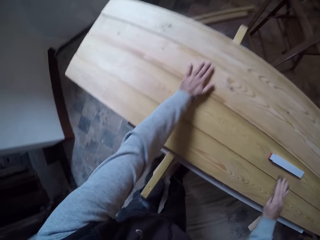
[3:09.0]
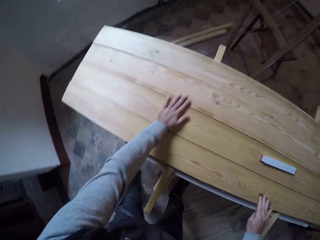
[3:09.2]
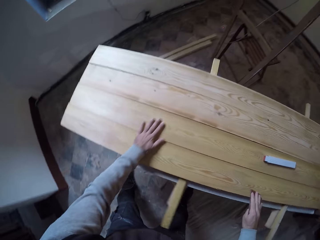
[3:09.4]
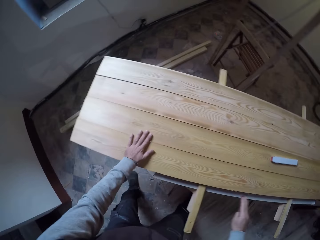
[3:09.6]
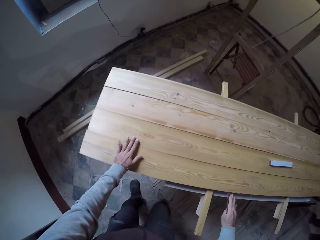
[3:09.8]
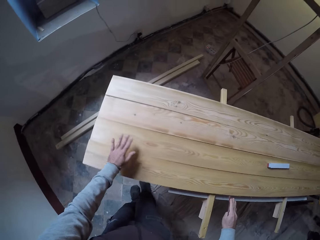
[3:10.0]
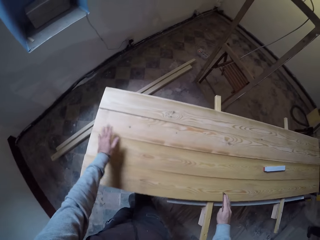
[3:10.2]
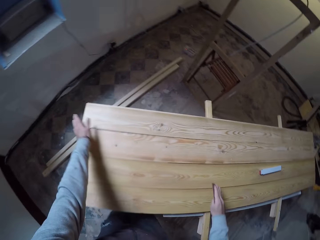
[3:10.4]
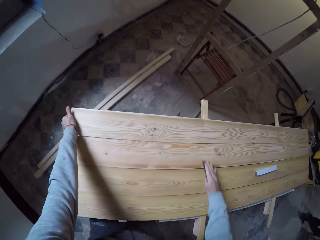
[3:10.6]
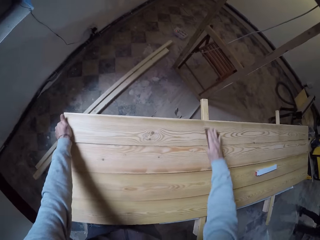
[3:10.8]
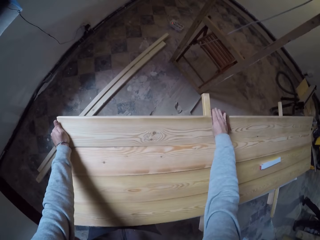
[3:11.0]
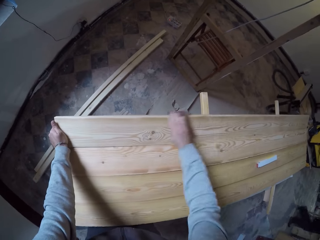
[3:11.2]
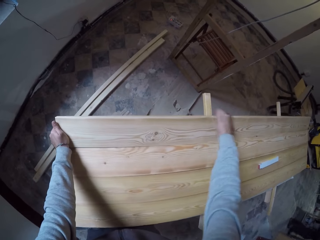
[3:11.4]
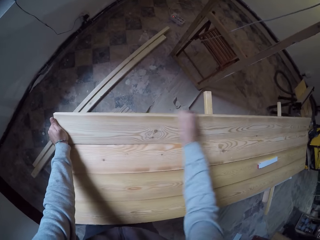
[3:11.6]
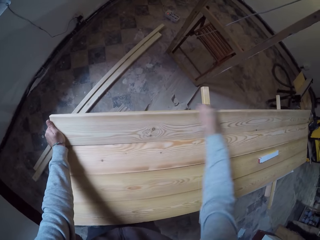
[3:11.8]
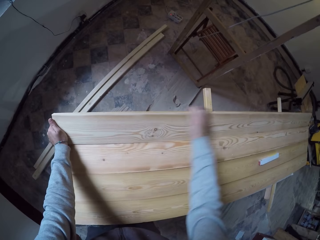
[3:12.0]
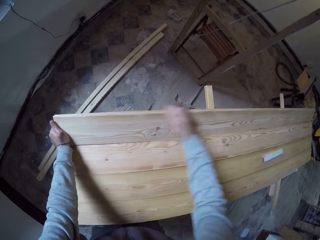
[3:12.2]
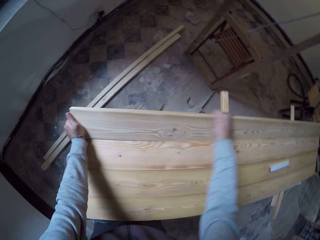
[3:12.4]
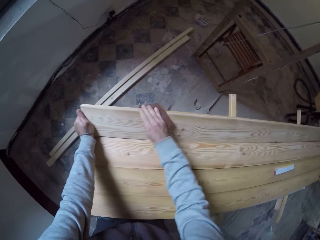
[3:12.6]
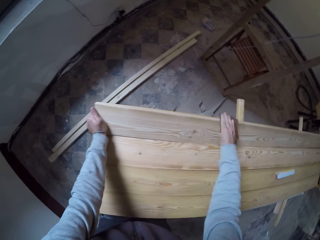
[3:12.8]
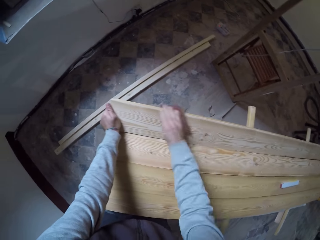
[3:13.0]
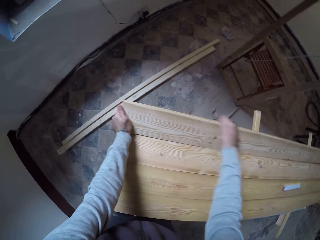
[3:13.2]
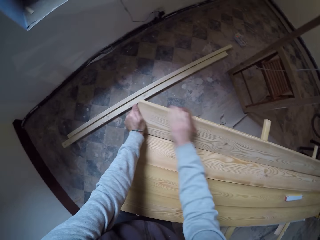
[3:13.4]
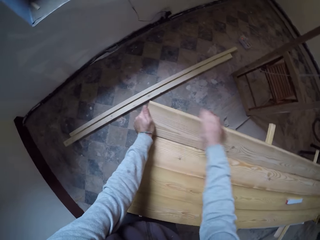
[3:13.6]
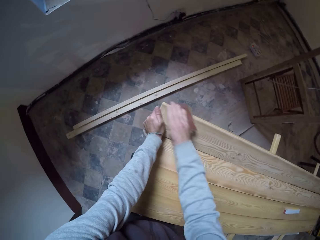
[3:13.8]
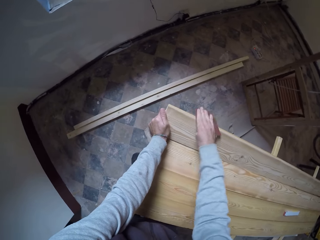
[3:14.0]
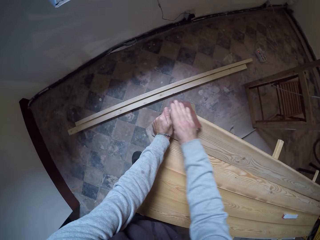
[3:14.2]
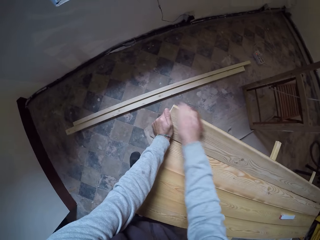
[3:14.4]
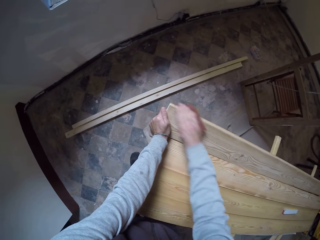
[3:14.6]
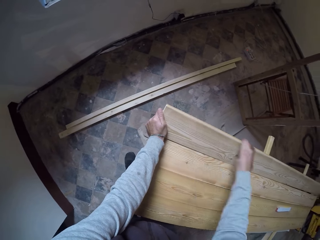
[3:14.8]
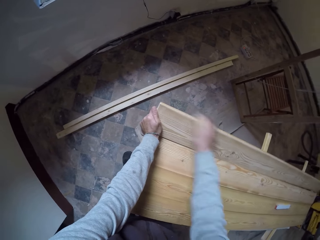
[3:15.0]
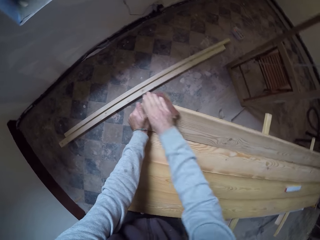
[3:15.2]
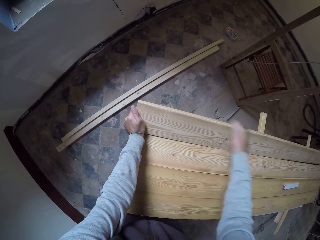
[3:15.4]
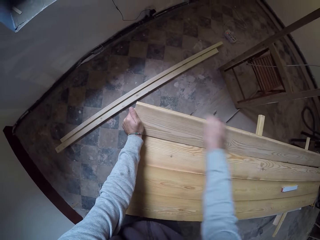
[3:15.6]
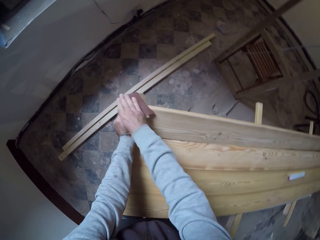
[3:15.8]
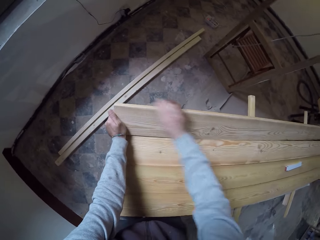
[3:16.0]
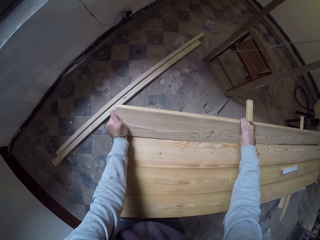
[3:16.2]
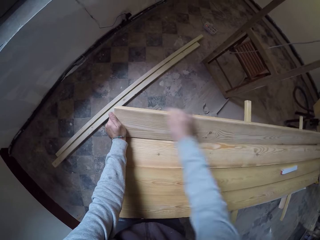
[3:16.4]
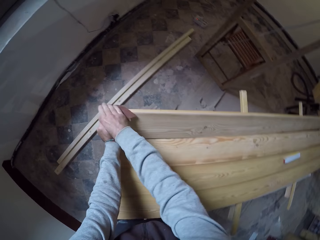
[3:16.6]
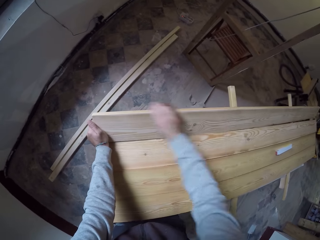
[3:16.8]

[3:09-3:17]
The camera wearer looks at the wood. They scratch the wood with the sandpaper.

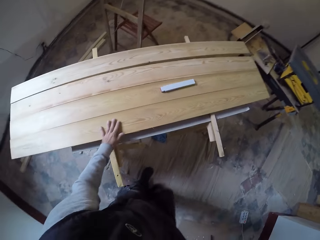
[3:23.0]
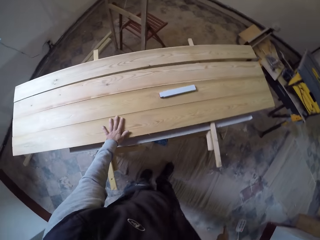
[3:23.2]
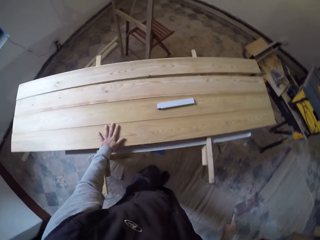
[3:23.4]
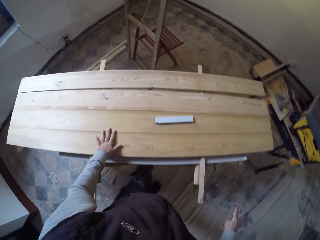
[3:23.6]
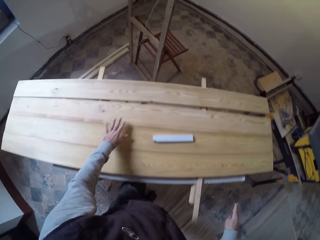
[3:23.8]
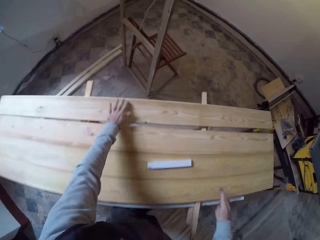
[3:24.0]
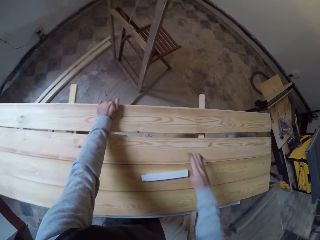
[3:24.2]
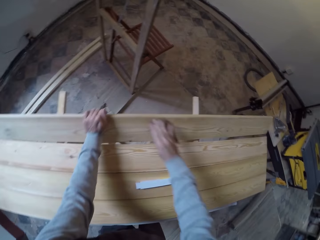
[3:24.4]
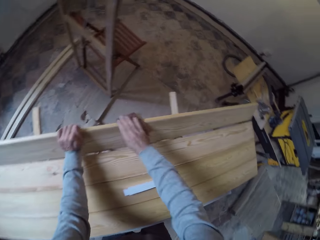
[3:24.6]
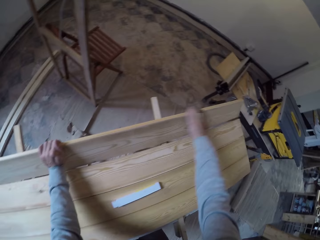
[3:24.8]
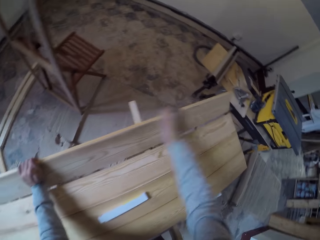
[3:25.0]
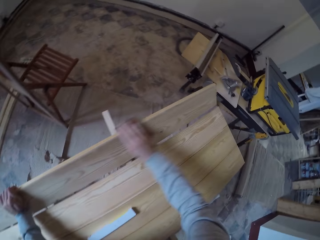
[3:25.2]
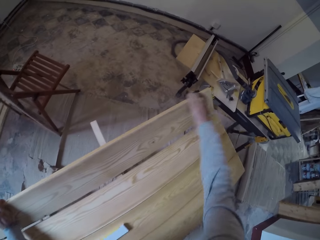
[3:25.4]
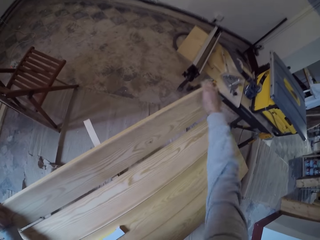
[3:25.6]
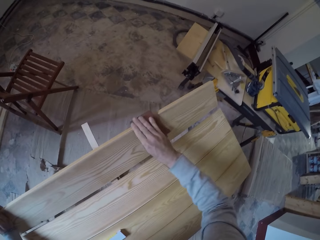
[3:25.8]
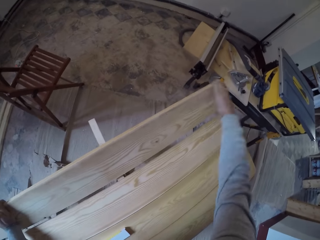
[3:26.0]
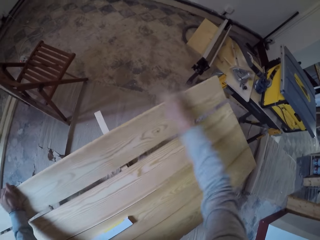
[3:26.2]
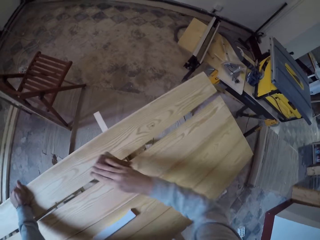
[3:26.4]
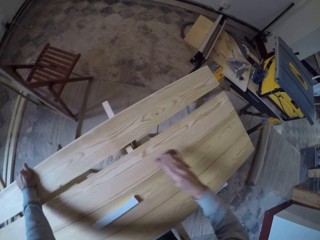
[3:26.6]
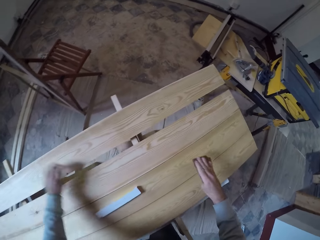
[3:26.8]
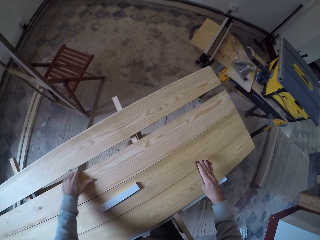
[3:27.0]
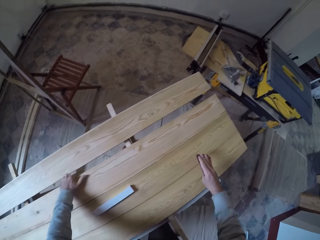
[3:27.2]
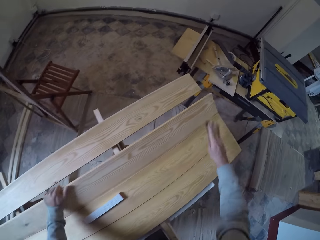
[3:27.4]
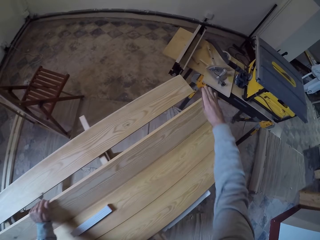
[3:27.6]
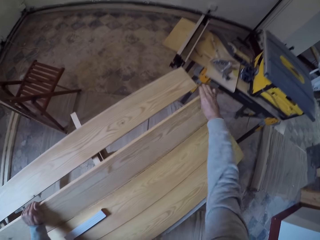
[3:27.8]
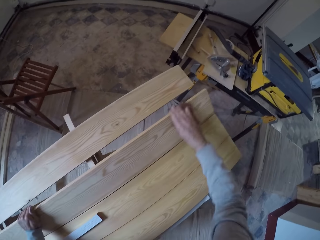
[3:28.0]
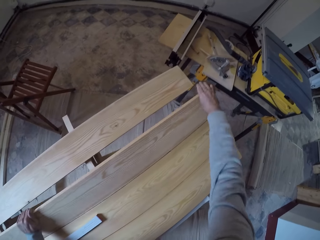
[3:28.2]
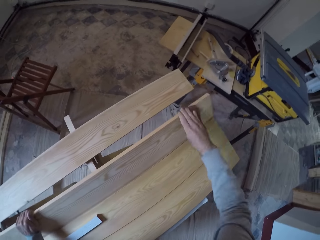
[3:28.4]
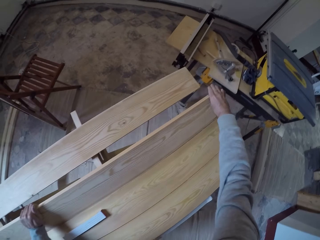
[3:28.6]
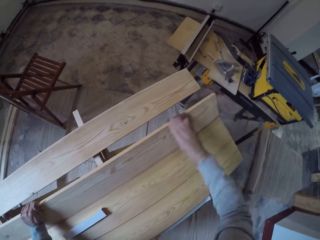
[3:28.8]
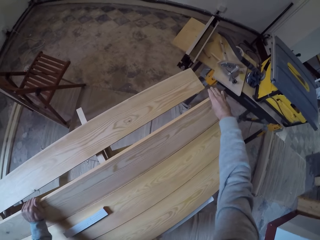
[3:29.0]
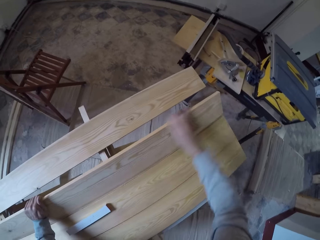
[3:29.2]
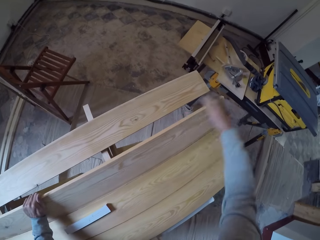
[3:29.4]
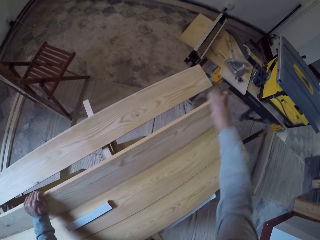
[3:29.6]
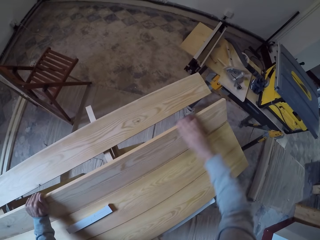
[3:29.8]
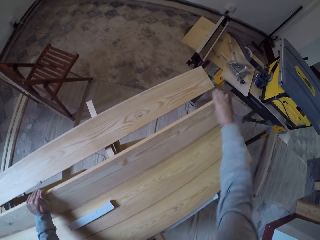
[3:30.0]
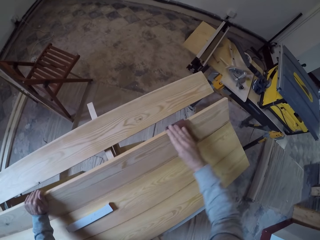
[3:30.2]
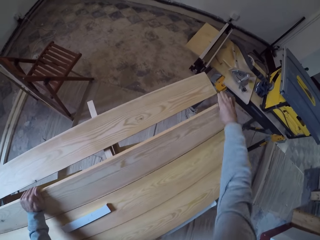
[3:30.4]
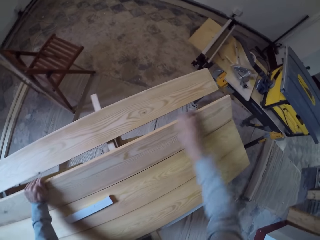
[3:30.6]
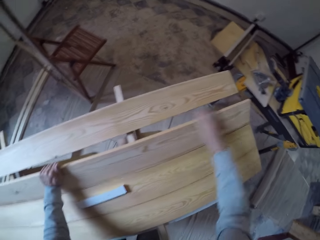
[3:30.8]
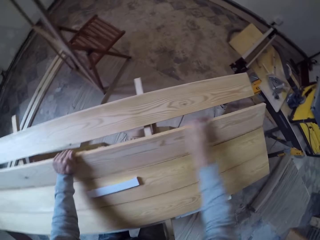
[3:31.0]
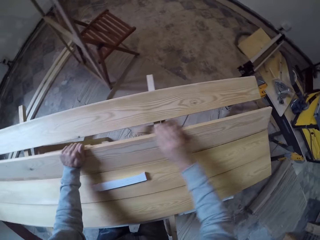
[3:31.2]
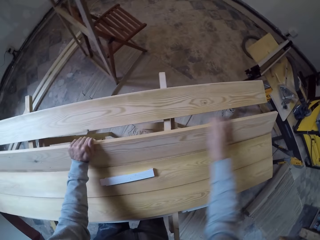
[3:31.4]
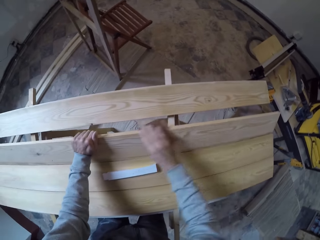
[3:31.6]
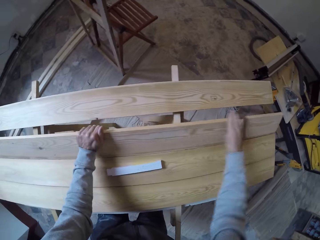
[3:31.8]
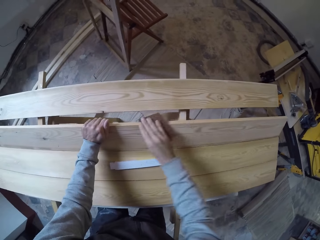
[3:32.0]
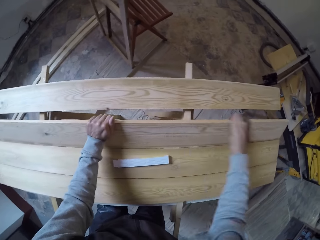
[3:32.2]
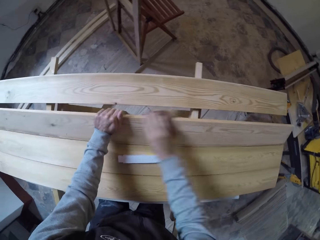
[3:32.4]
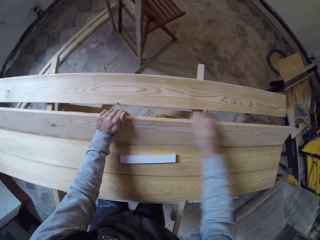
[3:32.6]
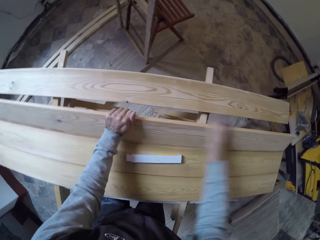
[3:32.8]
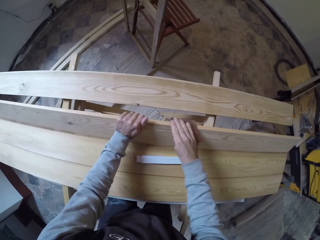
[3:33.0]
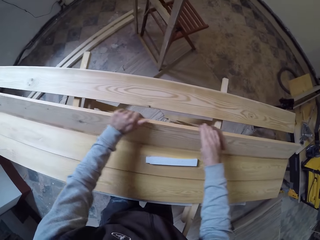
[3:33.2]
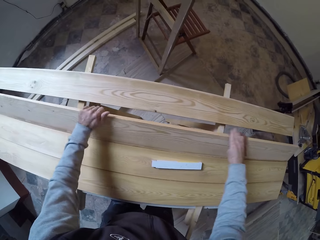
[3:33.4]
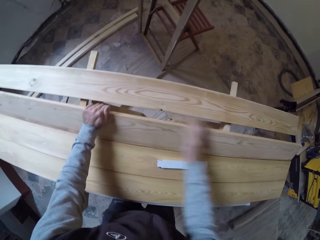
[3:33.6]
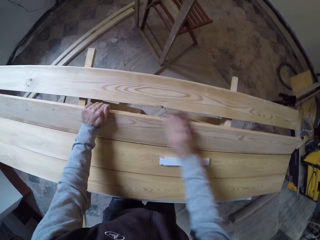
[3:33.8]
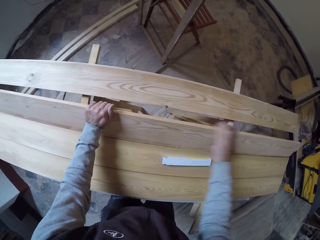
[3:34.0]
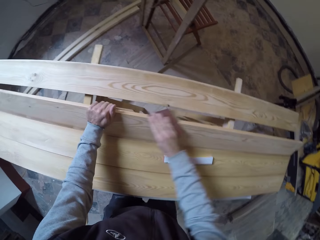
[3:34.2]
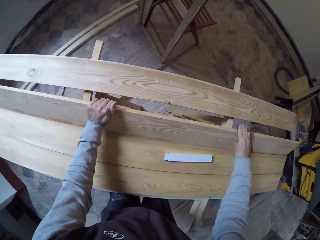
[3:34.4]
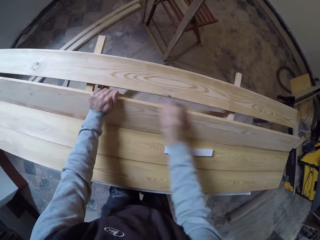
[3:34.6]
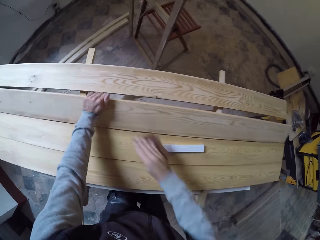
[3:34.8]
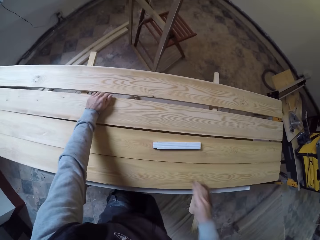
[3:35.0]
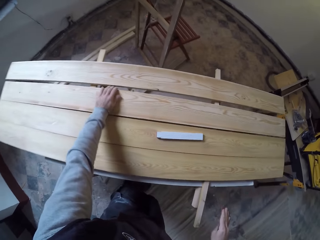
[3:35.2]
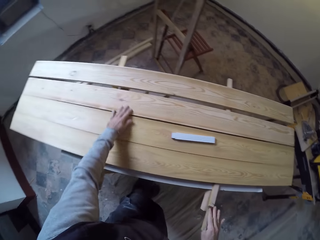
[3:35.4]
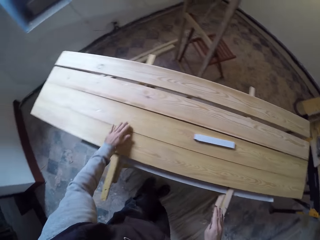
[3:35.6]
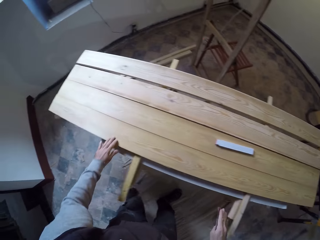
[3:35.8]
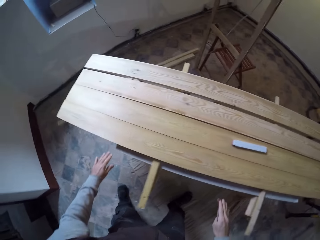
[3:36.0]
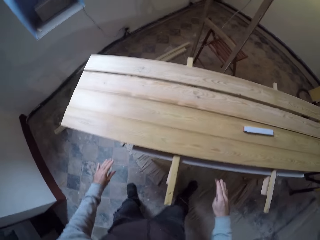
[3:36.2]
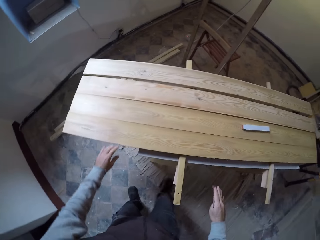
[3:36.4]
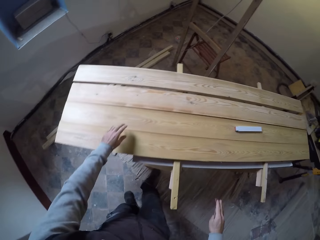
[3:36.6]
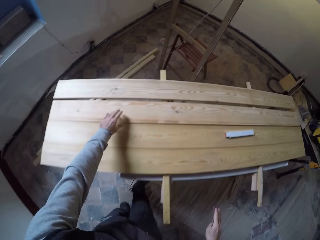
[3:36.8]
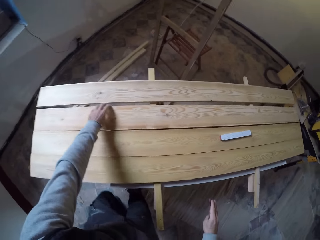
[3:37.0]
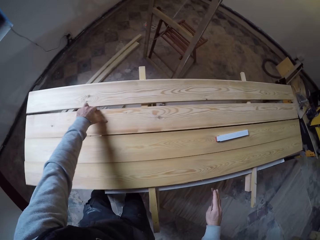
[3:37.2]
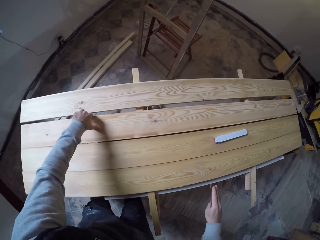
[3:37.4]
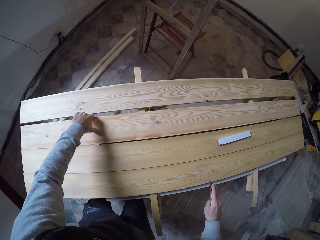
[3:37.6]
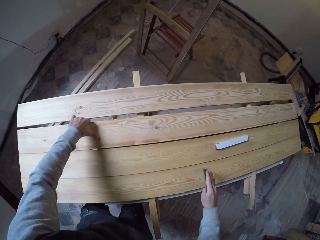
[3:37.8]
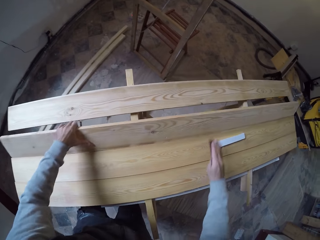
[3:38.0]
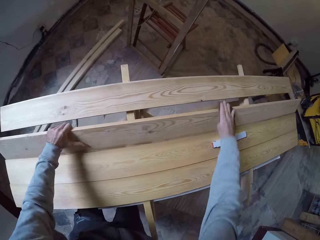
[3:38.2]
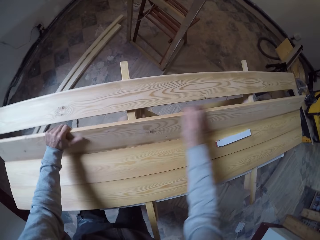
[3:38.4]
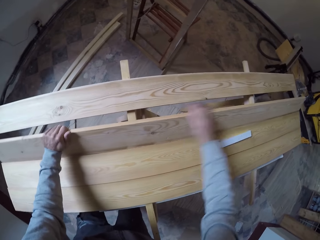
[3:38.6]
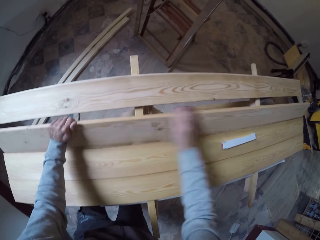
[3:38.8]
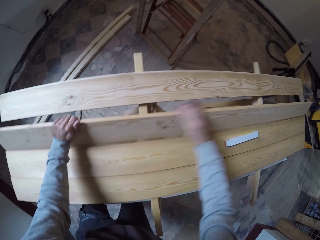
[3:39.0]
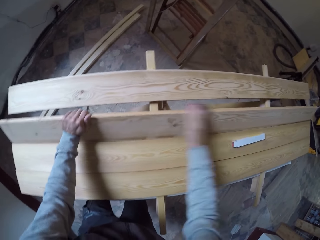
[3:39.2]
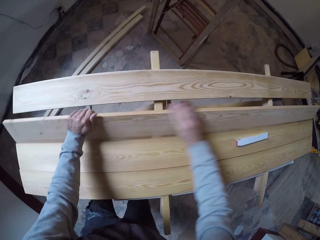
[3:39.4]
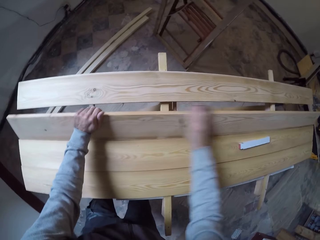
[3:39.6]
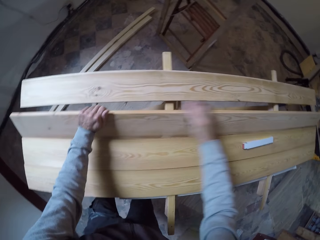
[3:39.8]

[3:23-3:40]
The camera wearer walks around the piece of wood. They scratch the wood with the sandpaper. They scratch the wood with the sandpaper again. They scratch the wood using the sandpaper. They scratch the wood with the sandpaper.
